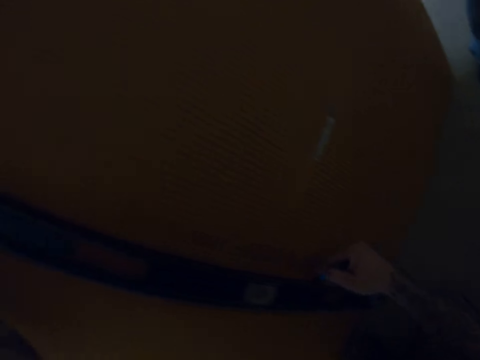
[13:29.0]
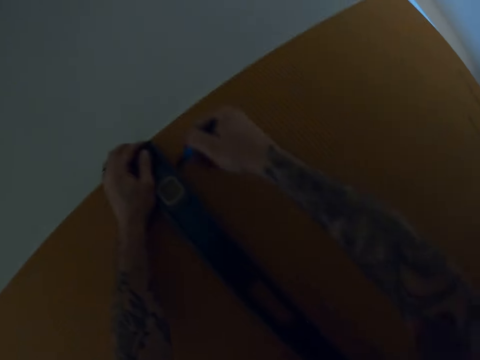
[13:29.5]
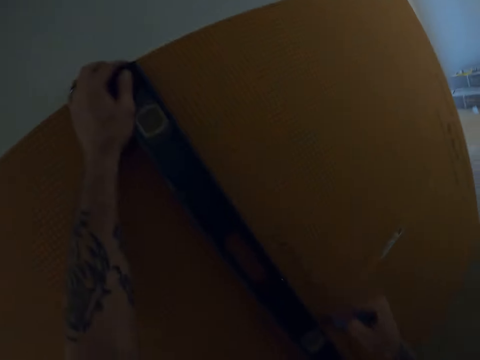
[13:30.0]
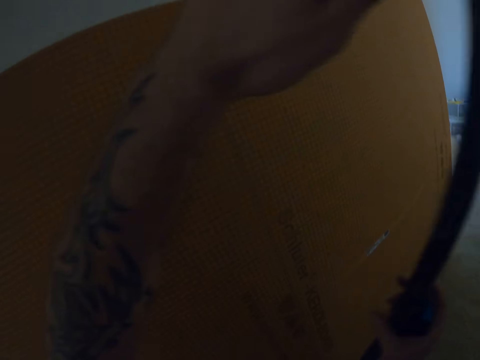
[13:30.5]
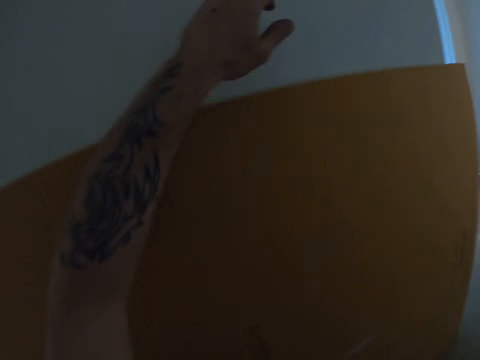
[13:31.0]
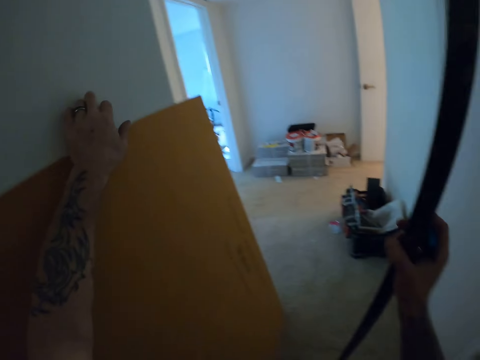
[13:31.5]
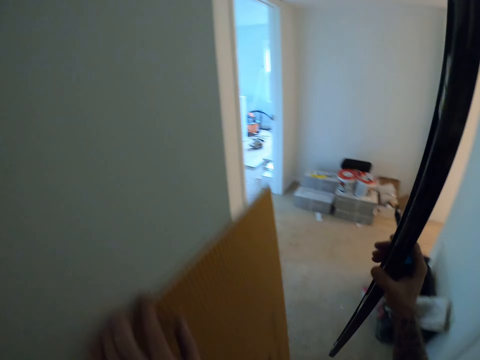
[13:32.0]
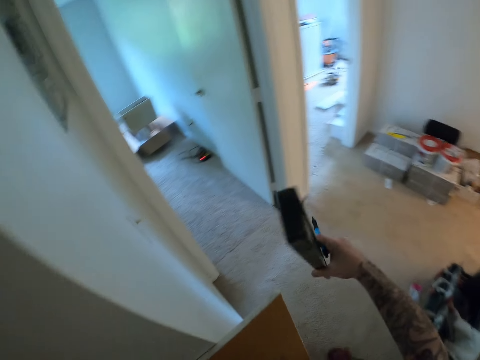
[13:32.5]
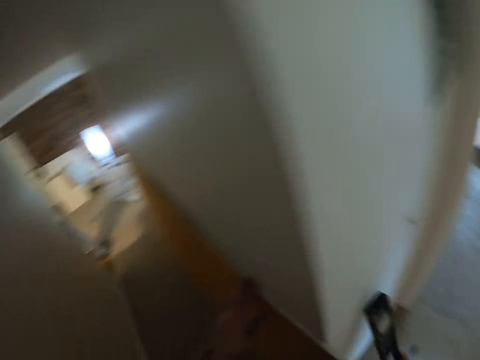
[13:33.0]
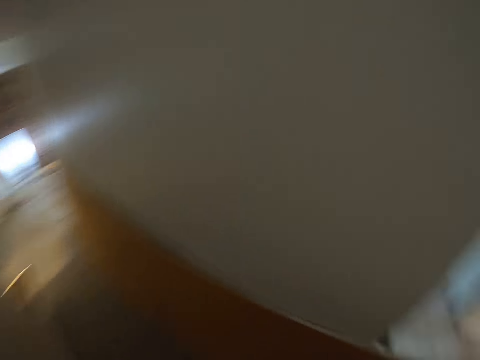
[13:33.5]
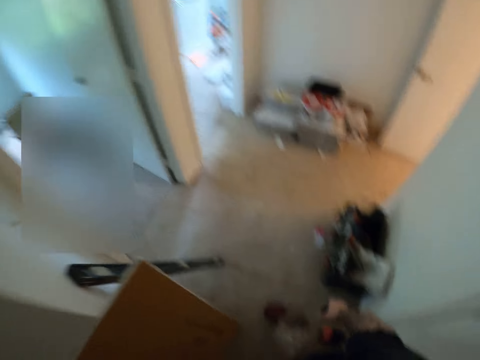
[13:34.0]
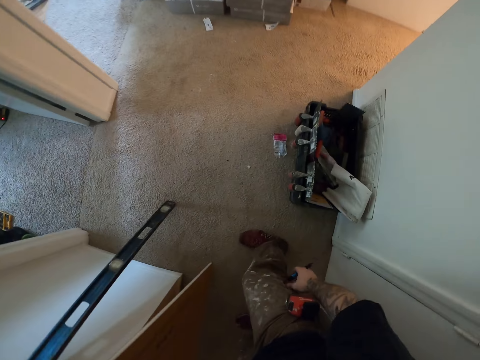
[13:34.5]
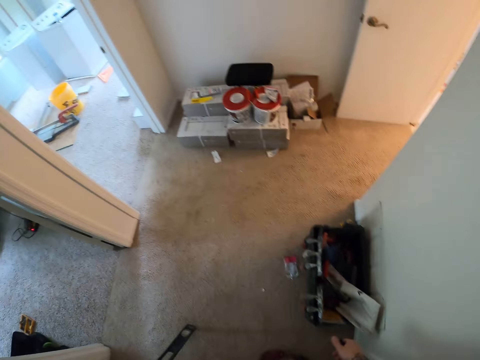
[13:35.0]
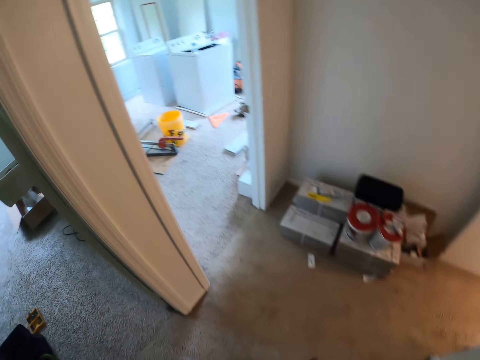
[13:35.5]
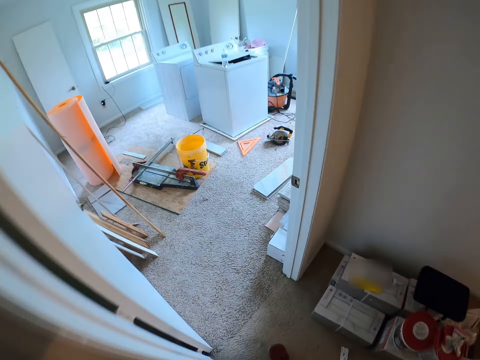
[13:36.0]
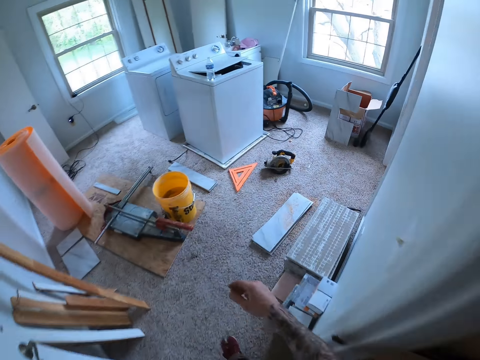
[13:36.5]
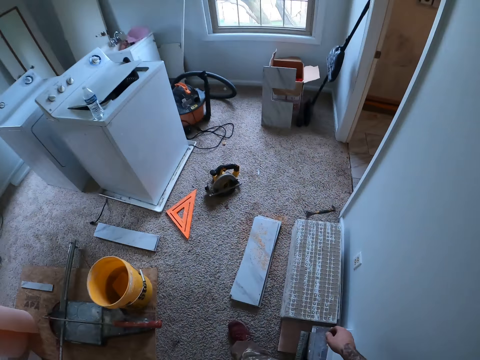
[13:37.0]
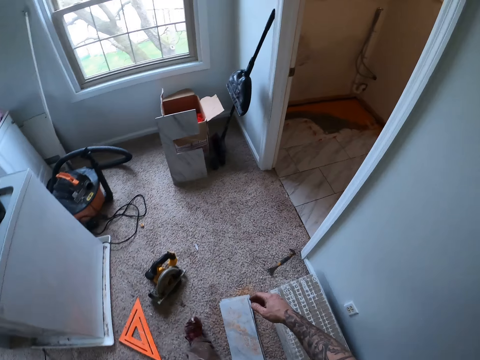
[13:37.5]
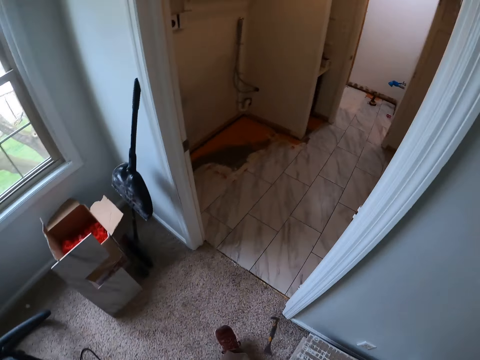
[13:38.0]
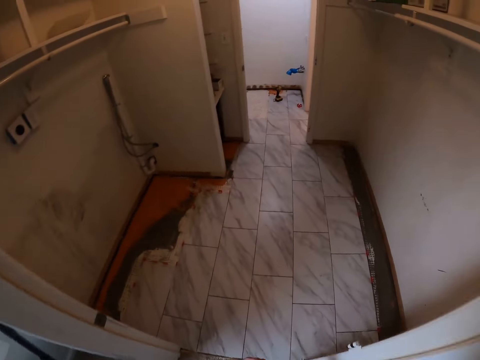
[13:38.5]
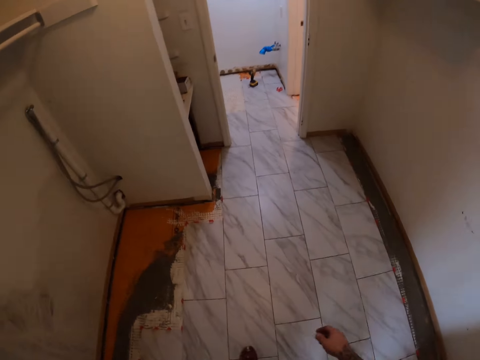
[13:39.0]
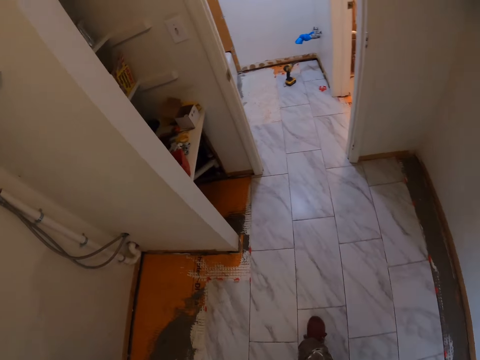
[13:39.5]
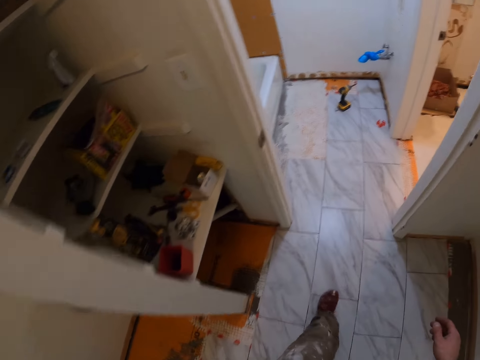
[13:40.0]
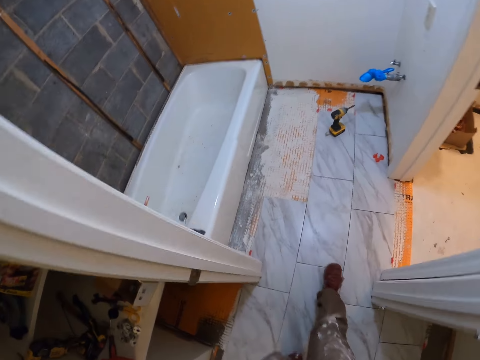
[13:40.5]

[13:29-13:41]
The camera wearer puts a plastic wall panel down. They drop a ruler against a wall. They walk towards a room.

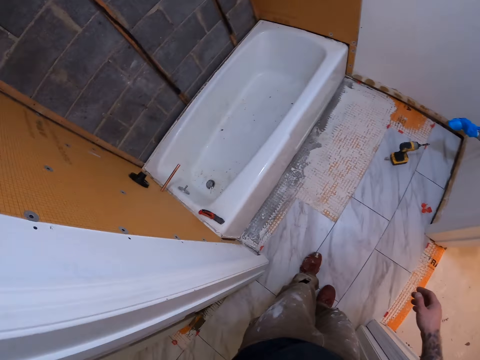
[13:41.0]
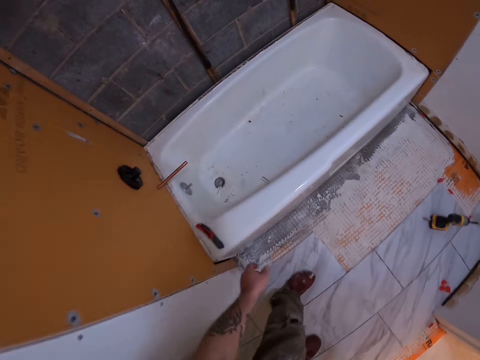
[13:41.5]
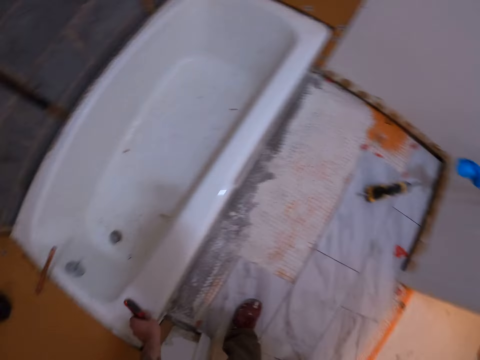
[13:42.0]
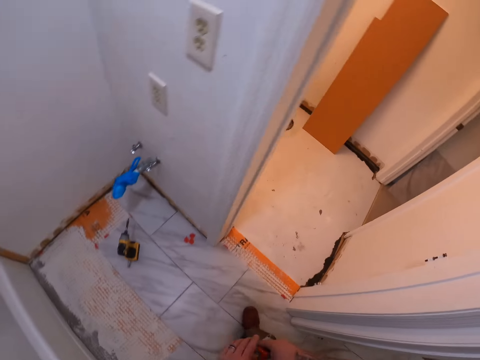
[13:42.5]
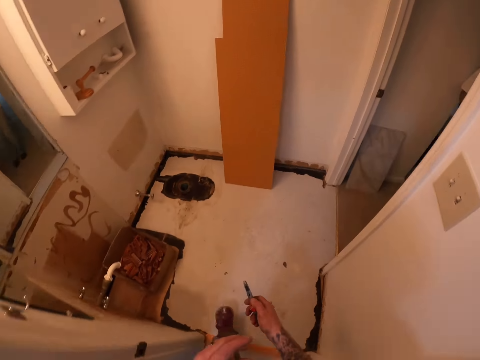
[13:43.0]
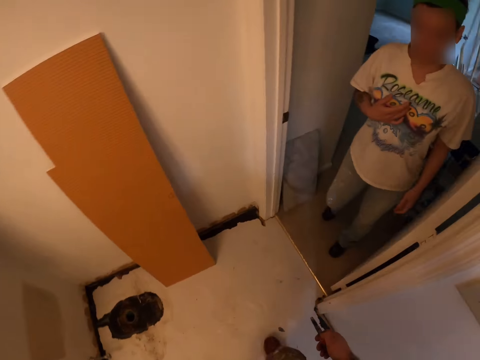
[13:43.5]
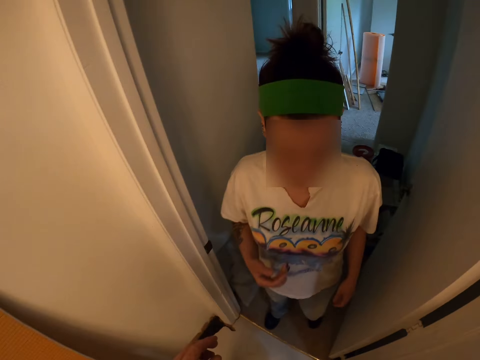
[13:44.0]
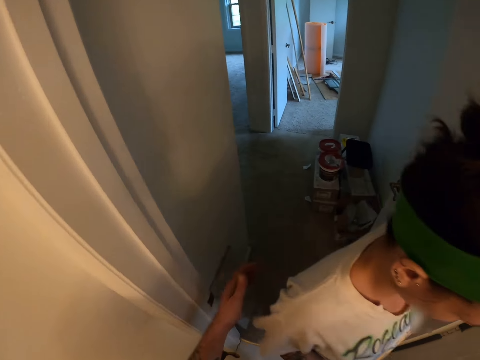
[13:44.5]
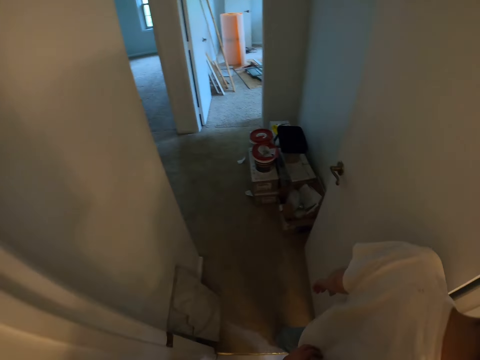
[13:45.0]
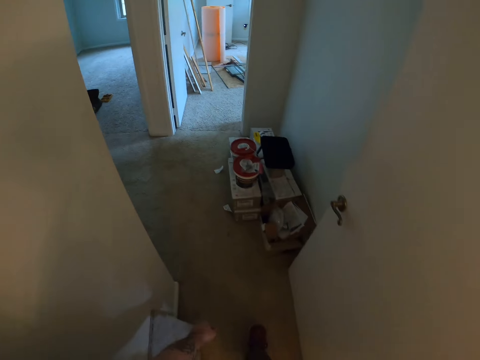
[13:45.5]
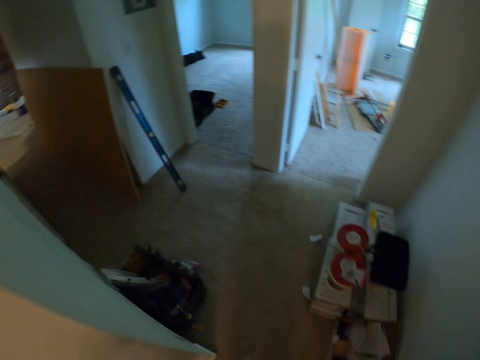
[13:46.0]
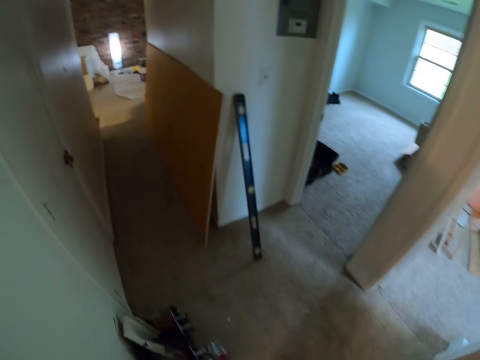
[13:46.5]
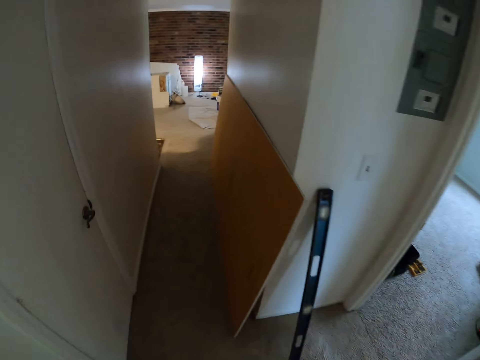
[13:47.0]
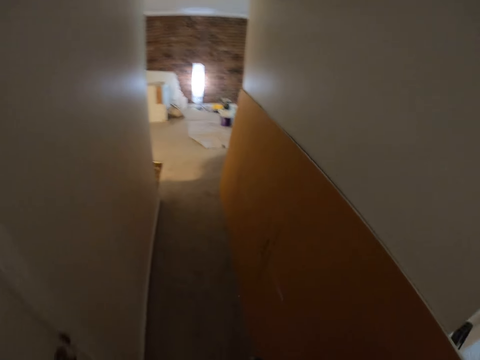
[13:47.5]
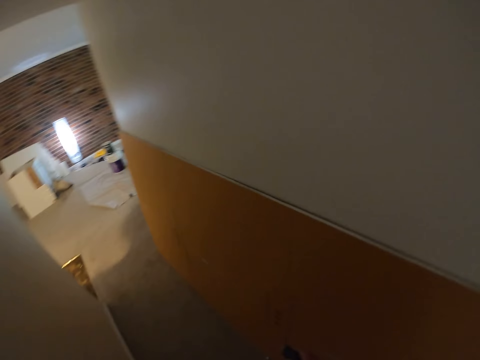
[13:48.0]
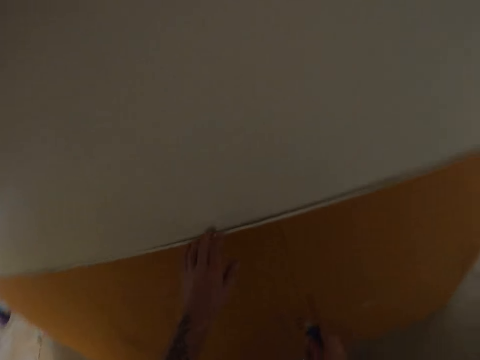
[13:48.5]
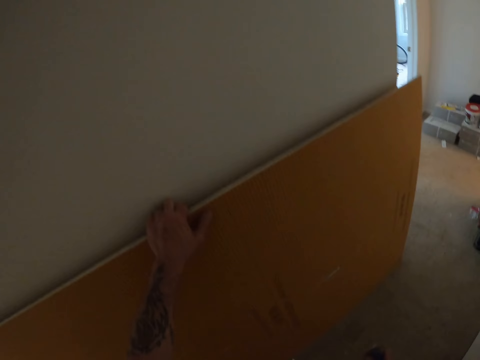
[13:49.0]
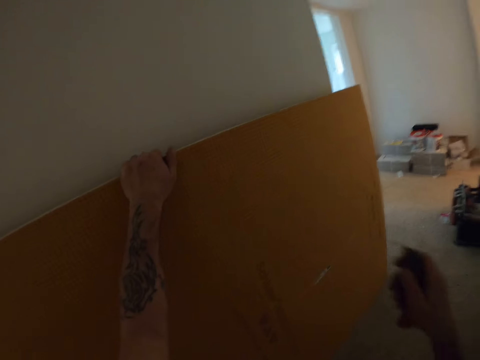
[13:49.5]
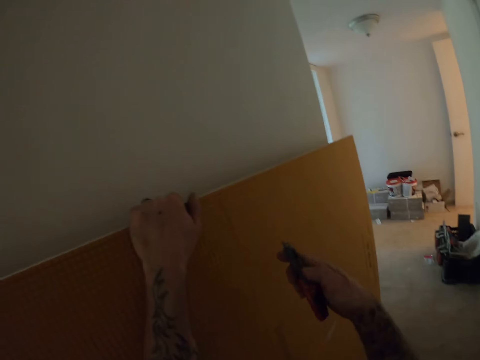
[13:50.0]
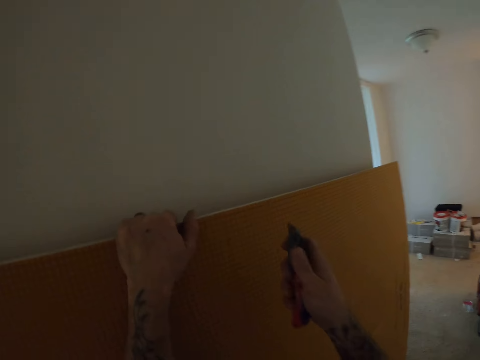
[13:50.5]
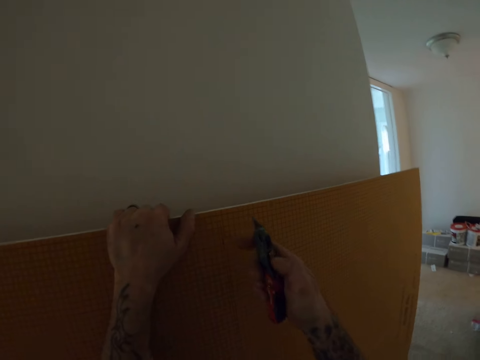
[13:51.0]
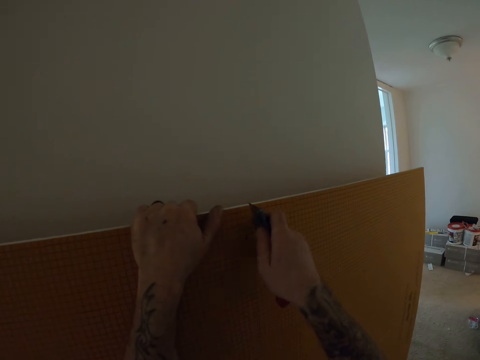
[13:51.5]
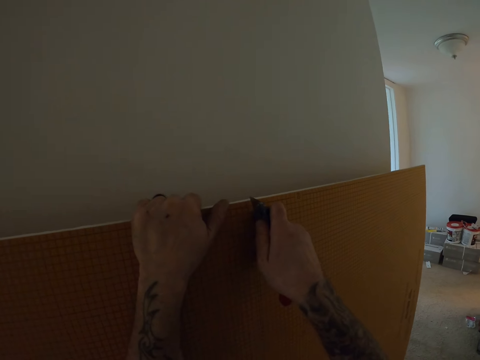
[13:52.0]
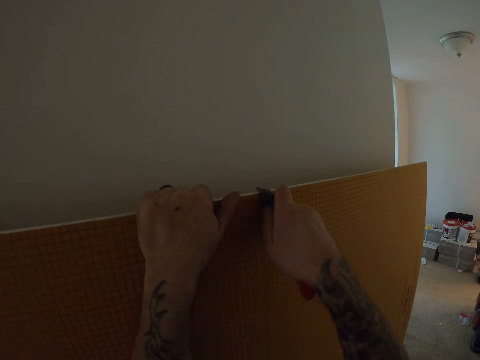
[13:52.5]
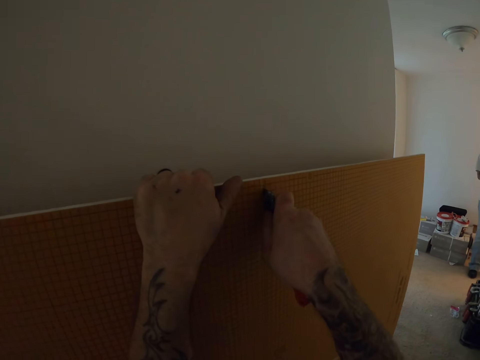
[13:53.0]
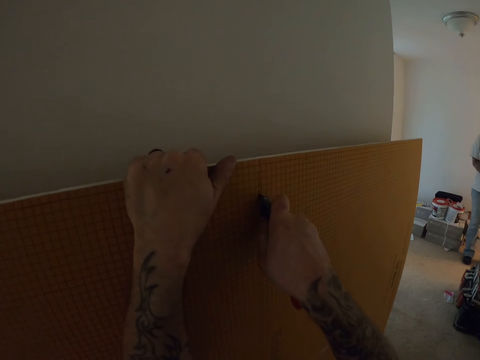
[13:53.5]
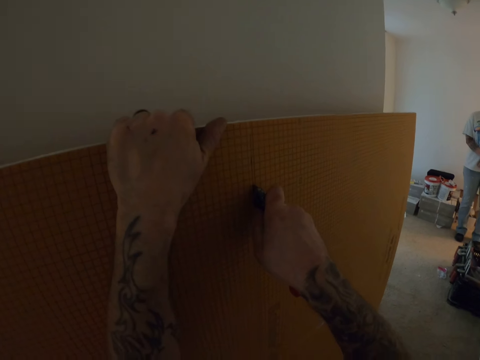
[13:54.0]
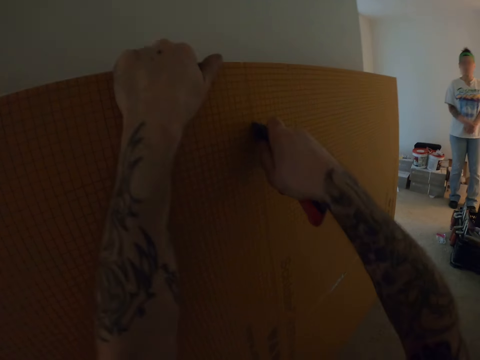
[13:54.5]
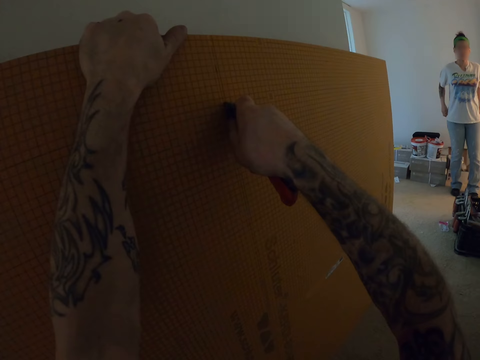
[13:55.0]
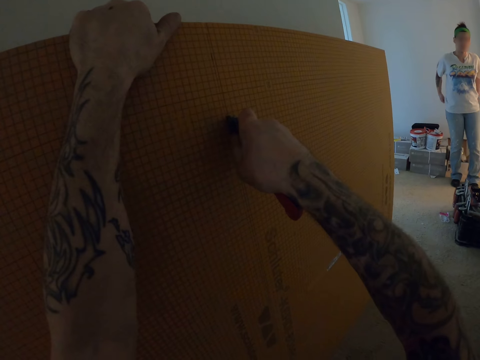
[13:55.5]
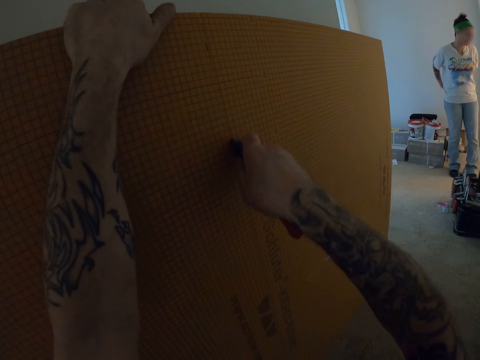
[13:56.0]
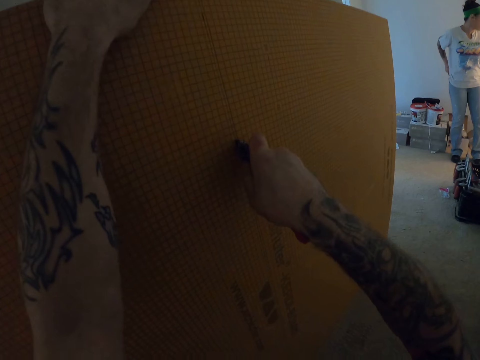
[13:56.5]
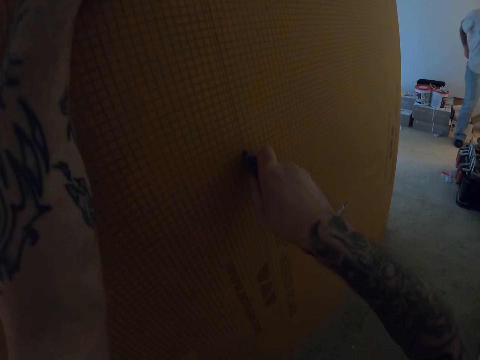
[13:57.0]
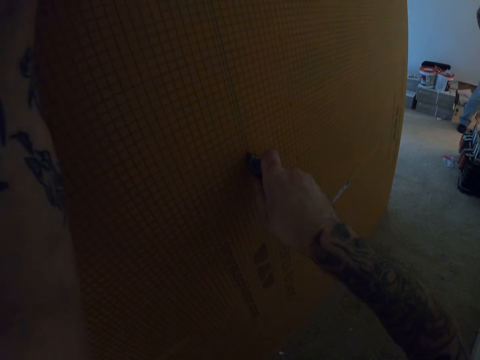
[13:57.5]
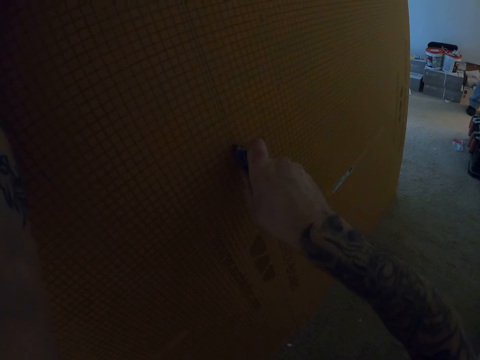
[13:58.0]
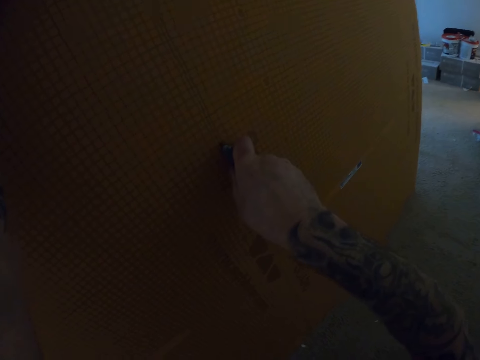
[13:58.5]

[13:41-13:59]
The camera wearer picks up a pocket knife from the bathtub. Someone walks around. The camera wearer walks towards another room. They hold a plastic wall panel and cut a tile backer board with the knife. A woman stands around the room.
